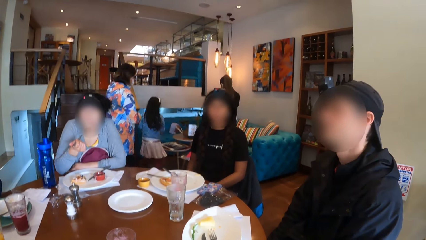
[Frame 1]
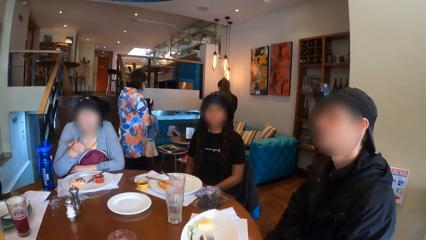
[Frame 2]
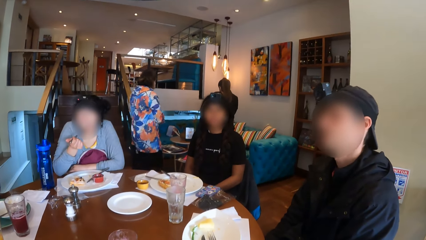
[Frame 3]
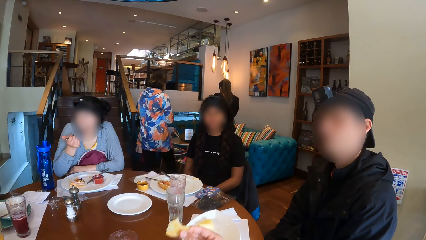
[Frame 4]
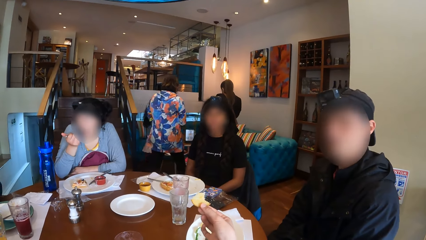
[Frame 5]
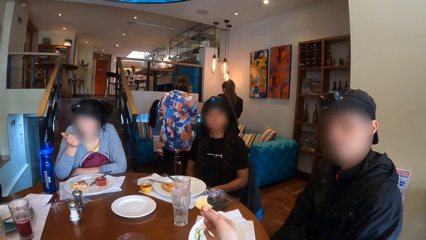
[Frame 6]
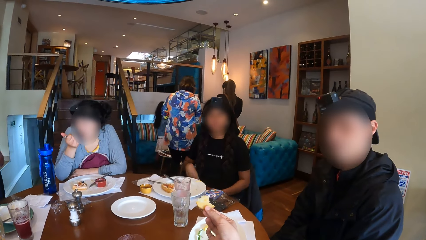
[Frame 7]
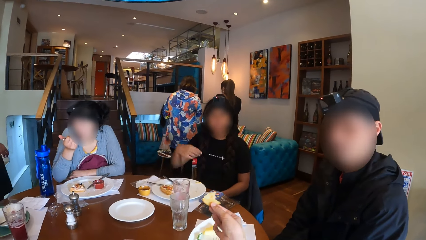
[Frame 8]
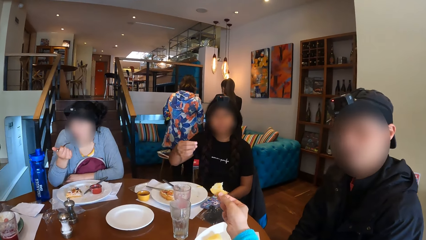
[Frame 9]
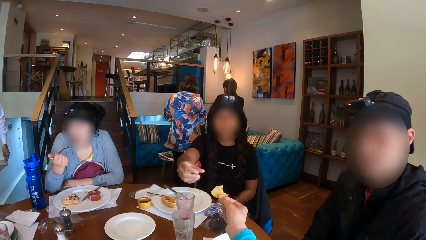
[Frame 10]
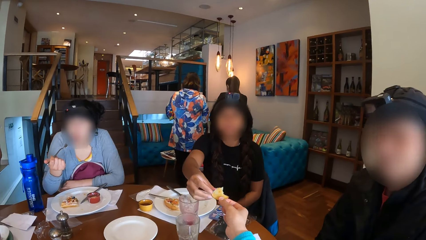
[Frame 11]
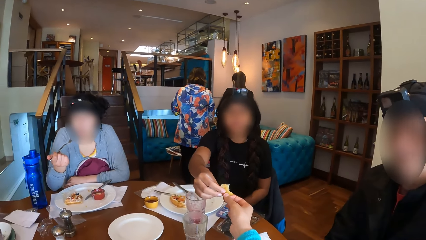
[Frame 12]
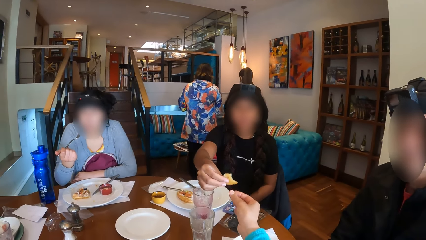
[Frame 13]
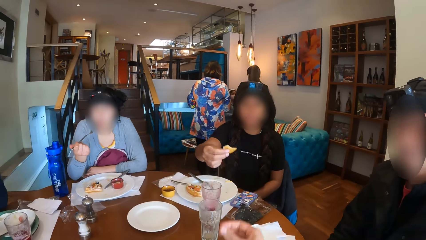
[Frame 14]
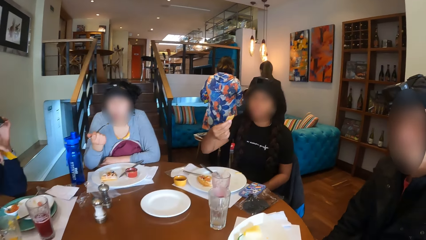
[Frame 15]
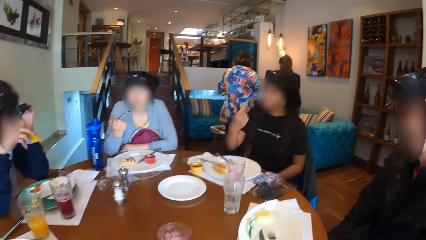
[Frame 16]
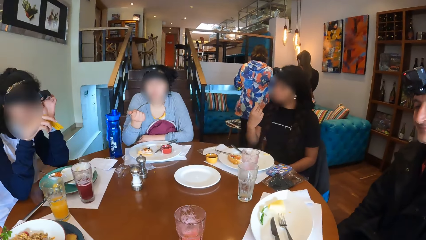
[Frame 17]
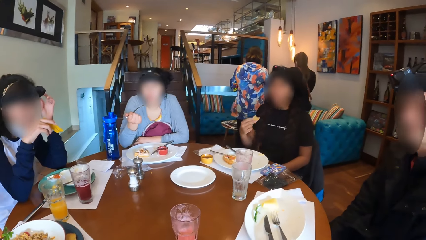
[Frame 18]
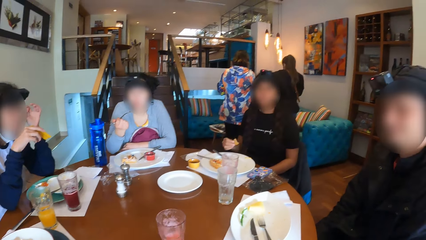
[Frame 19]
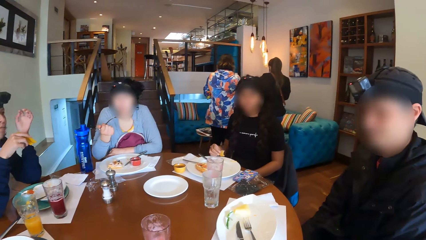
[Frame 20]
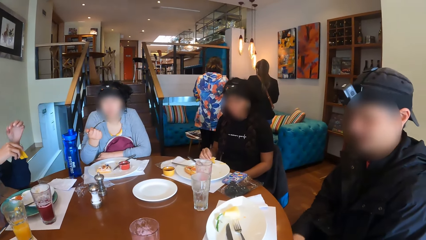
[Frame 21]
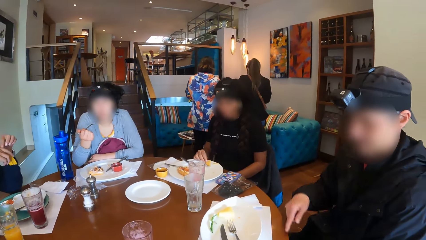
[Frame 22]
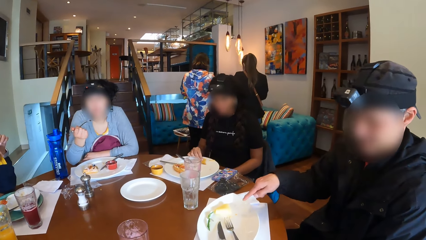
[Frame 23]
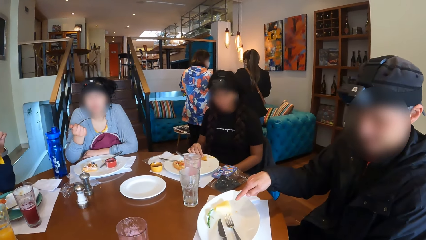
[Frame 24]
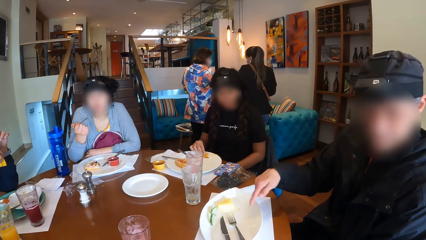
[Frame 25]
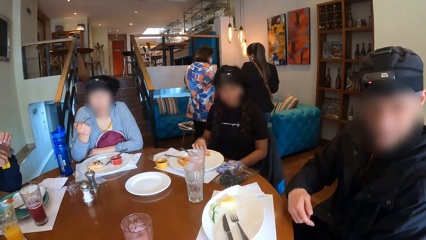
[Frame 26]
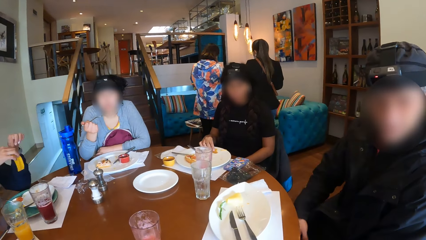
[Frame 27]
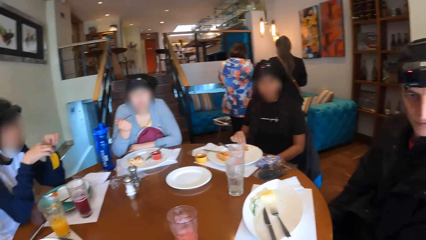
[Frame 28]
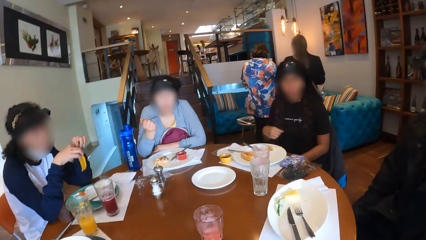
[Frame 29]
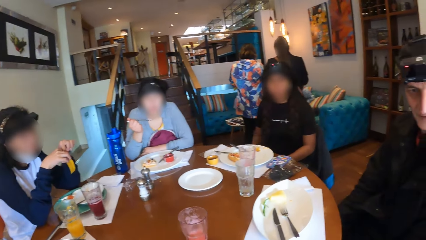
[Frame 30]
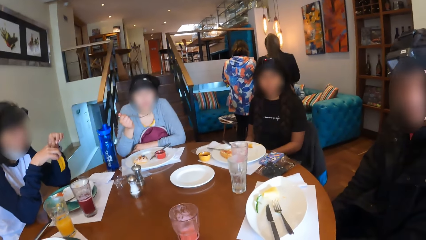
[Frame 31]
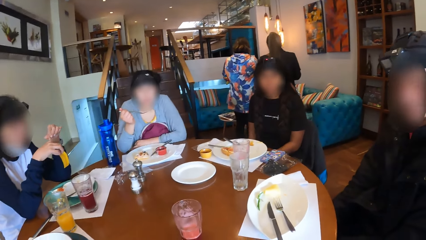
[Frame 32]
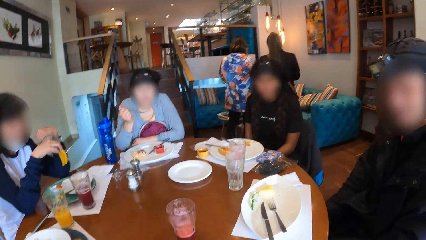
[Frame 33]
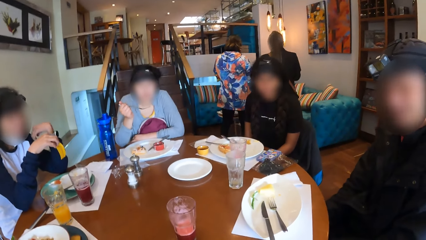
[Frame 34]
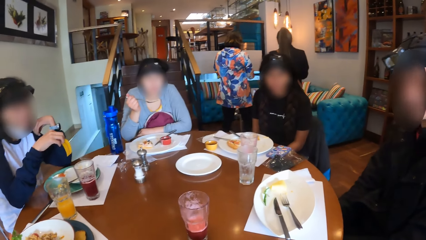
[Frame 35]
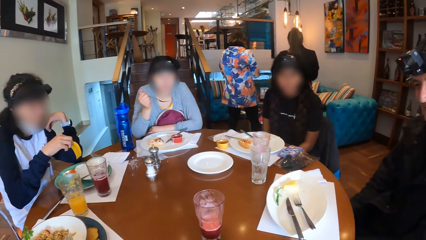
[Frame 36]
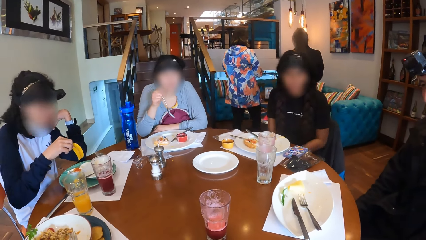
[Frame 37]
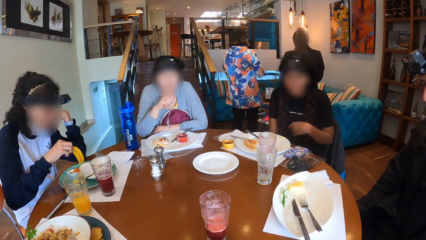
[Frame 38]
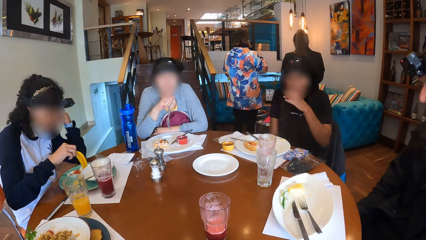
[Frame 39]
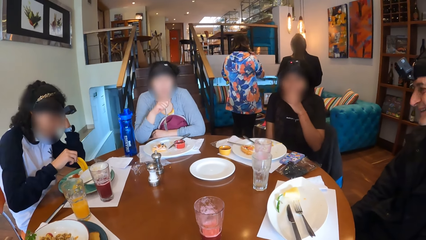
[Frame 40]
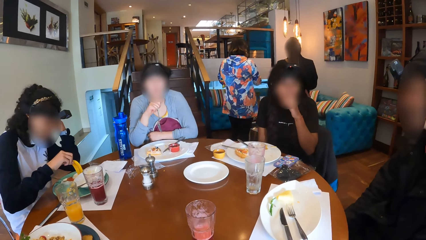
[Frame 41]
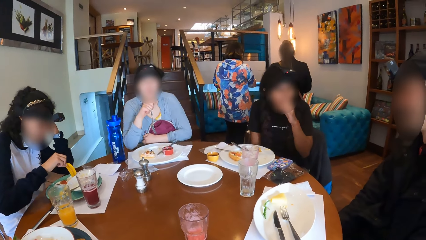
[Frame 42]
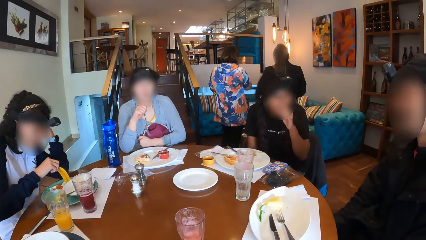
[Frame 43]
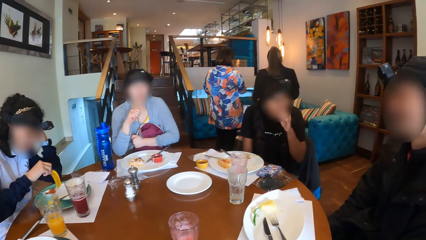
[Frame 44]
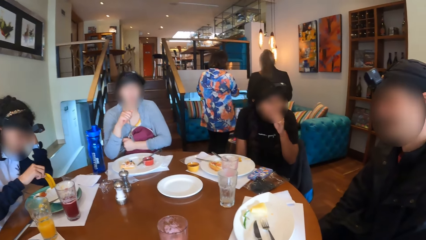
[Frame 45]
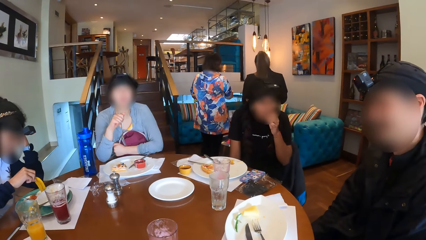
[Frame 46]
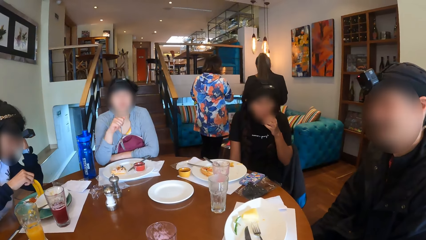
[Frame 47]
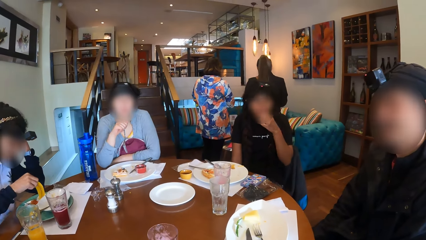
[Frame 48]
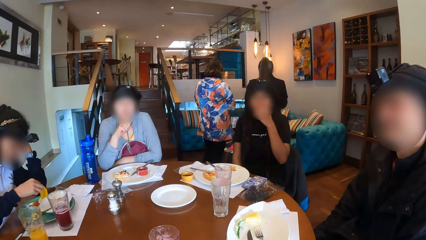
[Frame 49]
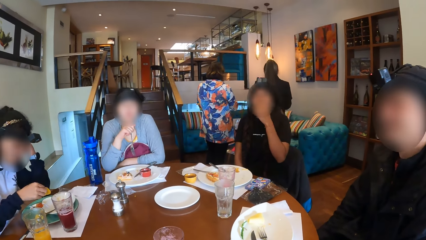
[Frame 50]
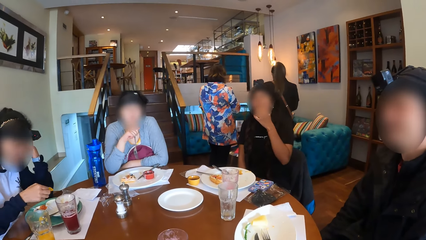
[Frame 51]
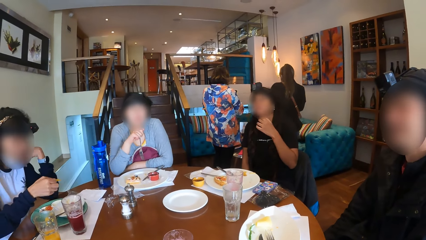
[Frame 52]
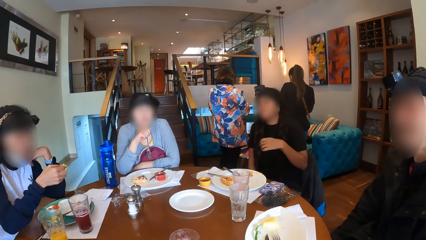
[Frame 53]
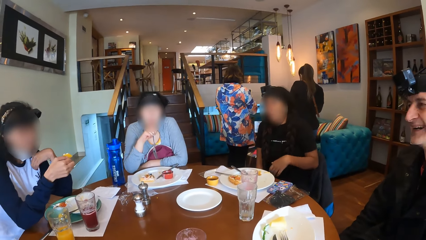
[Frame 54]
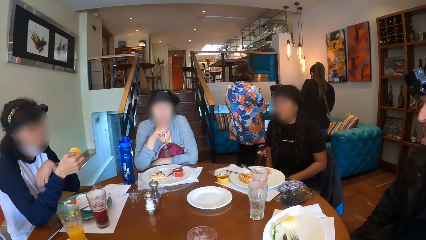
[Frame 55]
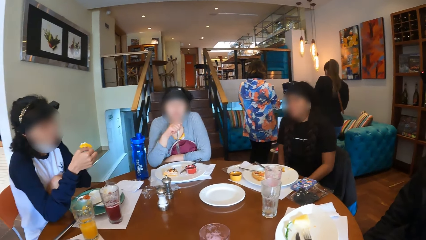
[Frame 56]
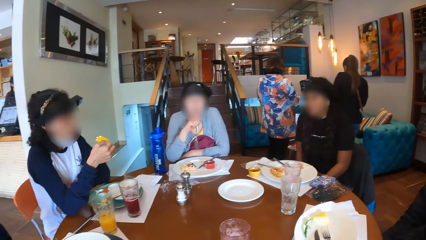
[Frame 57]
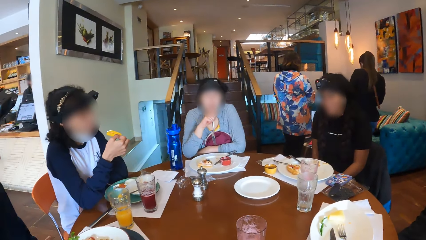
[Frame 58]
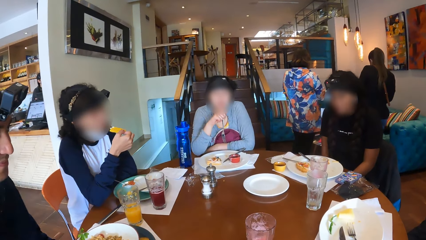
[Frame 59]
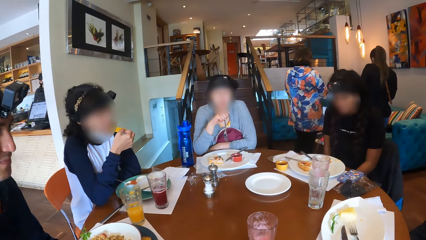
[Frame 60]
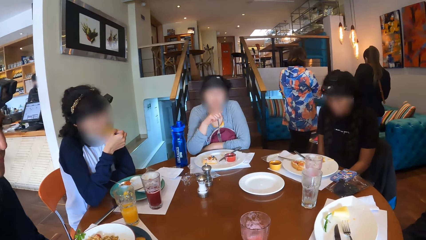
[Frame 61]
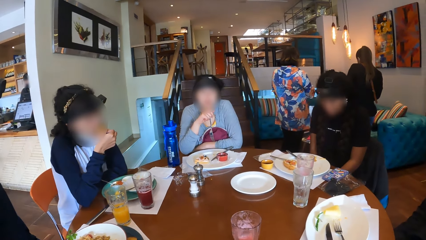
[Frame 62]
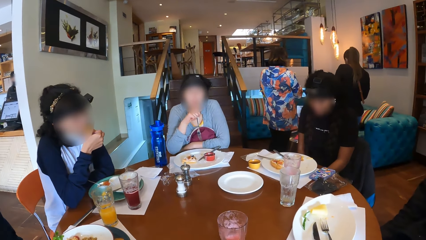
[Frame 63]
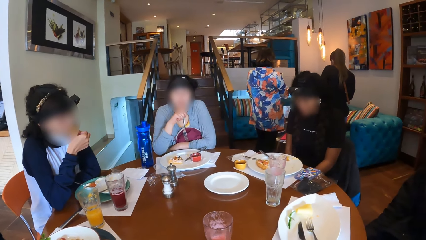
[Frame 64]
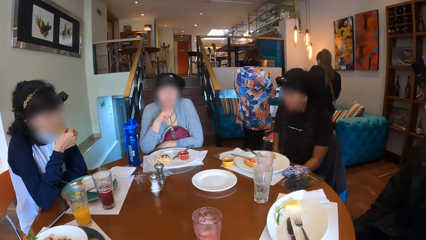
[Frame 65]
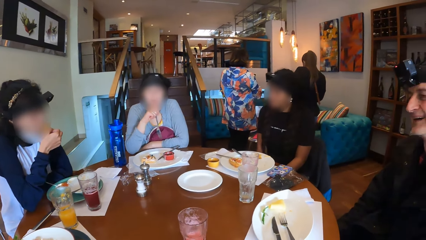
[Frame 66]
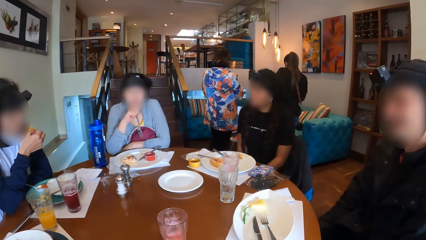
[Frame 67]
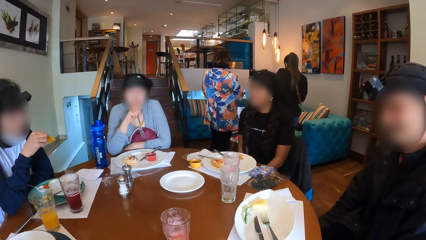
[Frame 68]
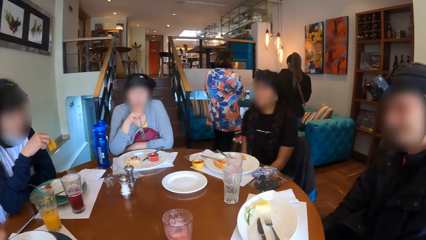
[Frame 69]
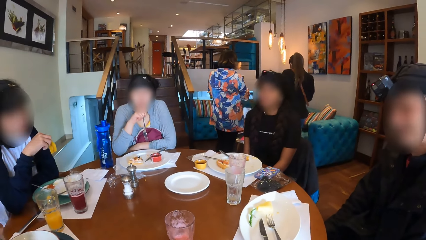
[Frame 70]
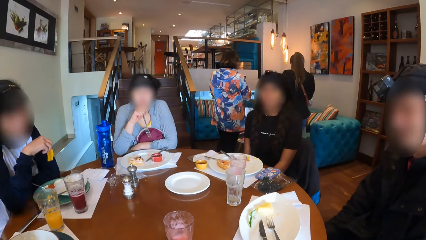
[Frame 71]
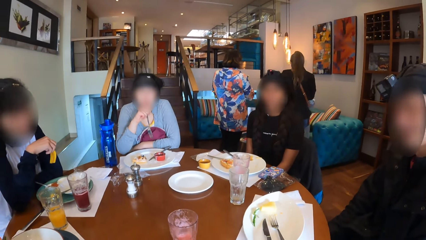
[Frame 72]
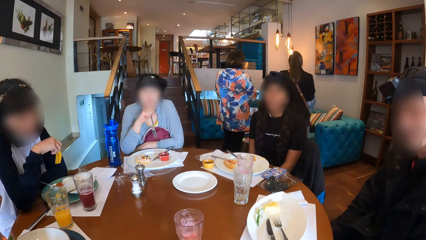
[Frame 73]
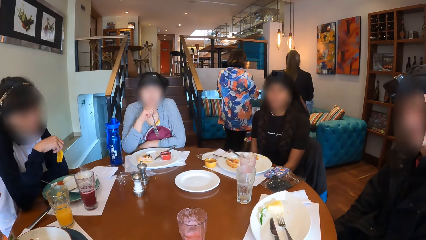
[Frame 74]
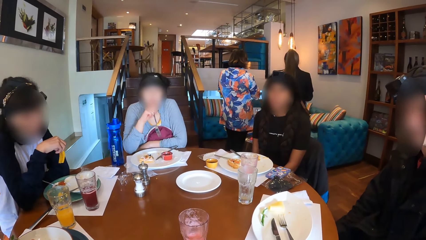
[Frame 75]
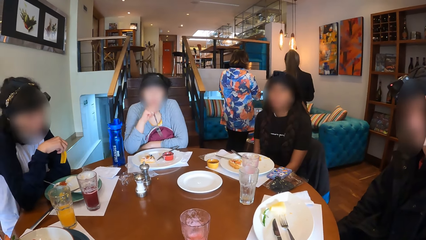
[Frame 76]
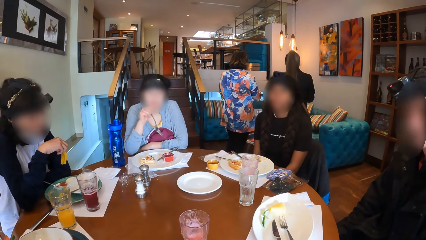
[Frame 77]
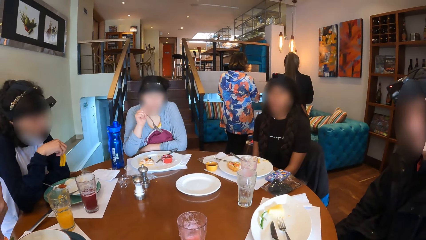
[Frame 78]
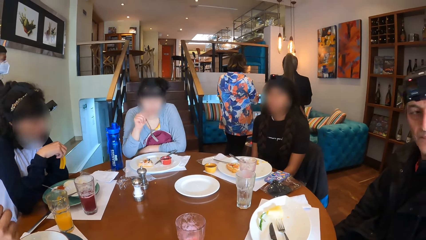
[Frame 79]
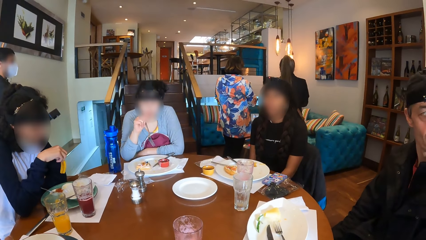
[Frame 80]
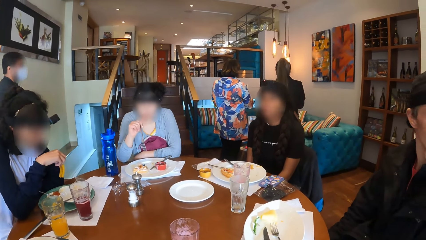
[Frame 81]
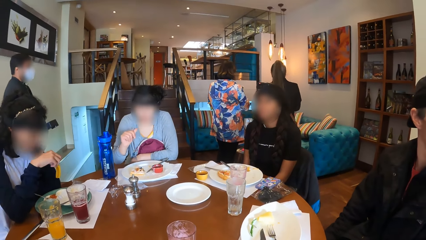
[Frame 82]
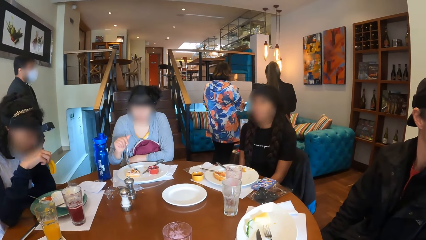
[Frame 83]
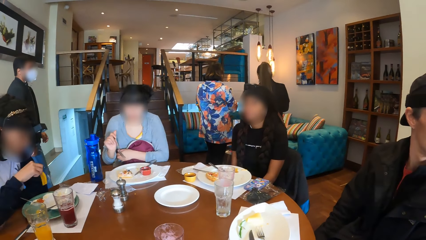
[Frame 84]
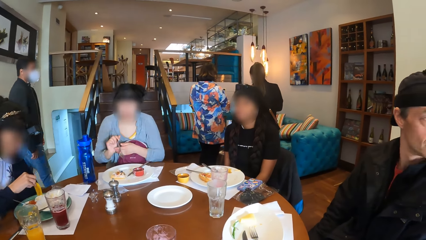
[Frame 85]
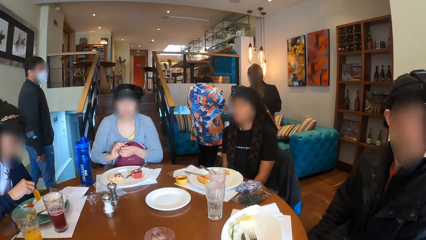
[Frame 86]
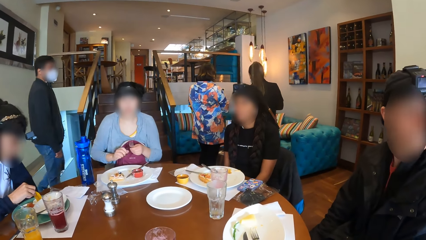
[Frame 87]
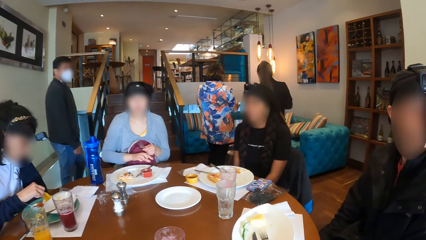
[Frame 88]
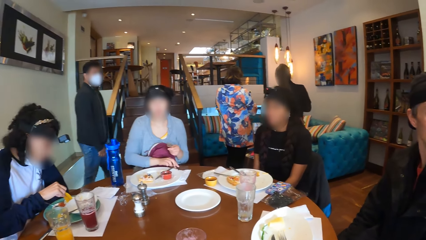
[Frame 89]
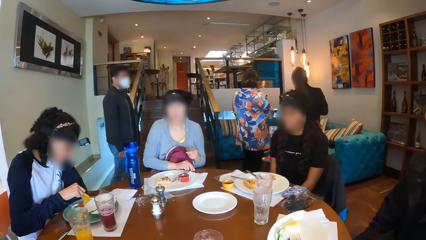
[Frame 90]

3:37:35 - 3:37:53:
The camera wearer gives the woman the cookie with her right hand. The woman collects the cookie from the camera wearer with her right hand. The woman drops the cookie on the plate on the table with her right hand. A man points at the plate. Another woman eats the chip with her right hand. The other woman eats the dipped chip with her right hand. Another man walks around. A third woman passes the fork to her left hand, and picks up the knife on the plate on the table with her right hand.
